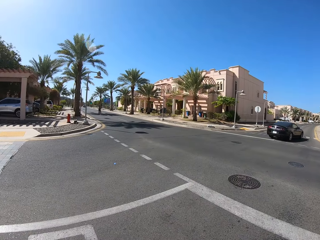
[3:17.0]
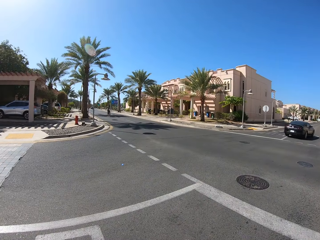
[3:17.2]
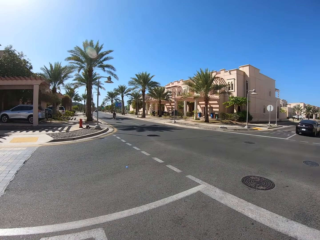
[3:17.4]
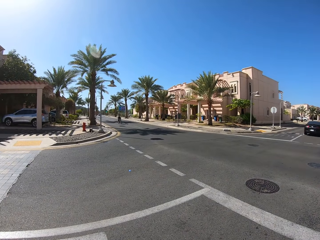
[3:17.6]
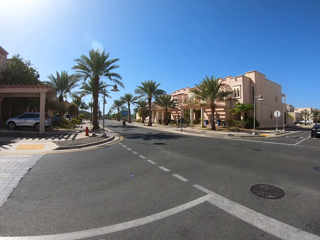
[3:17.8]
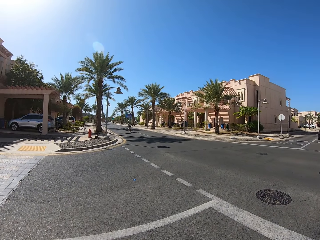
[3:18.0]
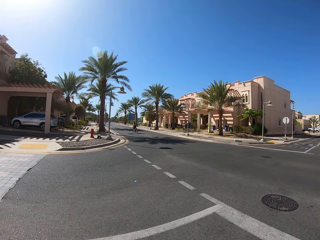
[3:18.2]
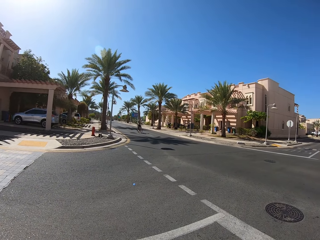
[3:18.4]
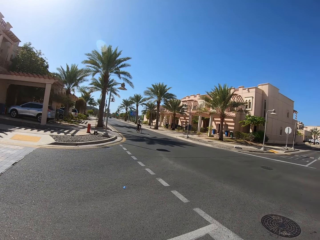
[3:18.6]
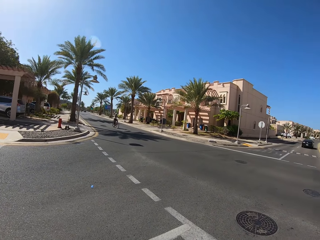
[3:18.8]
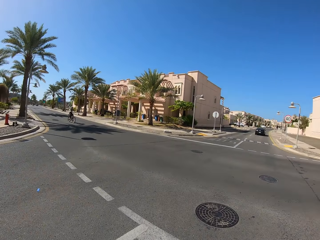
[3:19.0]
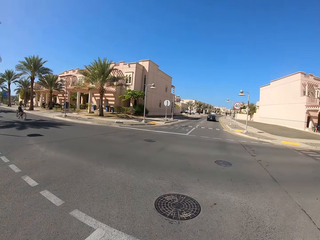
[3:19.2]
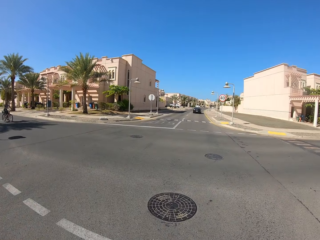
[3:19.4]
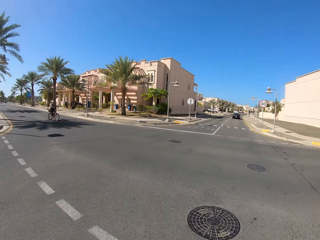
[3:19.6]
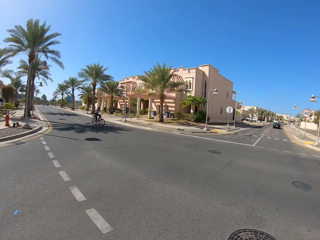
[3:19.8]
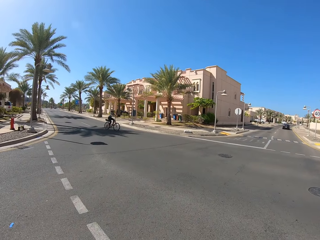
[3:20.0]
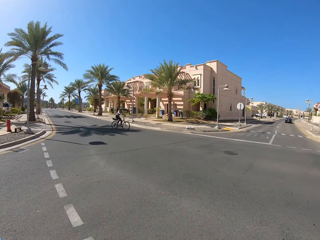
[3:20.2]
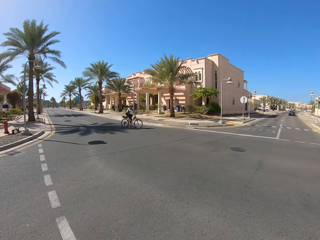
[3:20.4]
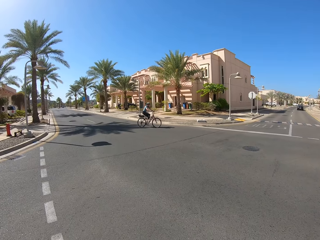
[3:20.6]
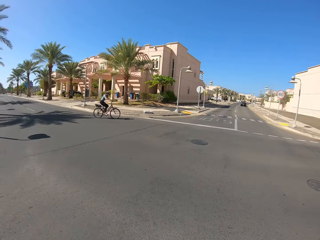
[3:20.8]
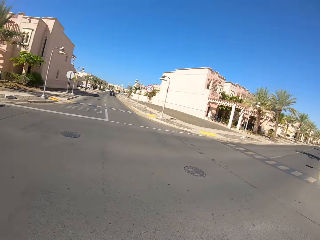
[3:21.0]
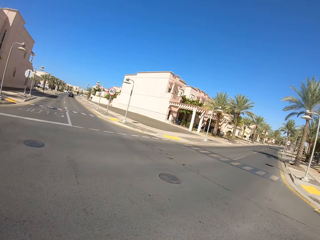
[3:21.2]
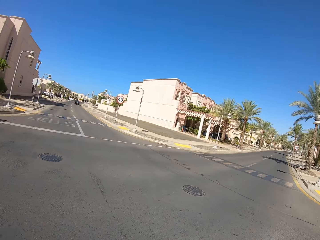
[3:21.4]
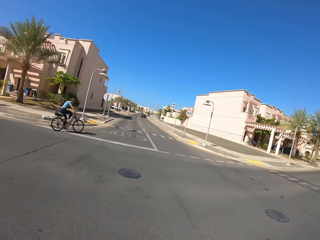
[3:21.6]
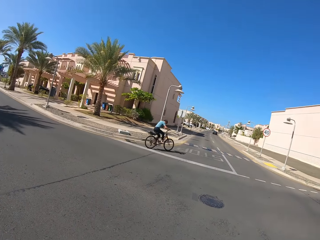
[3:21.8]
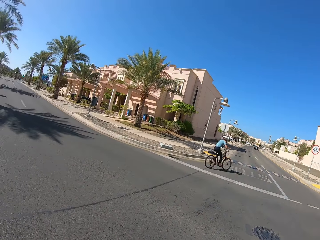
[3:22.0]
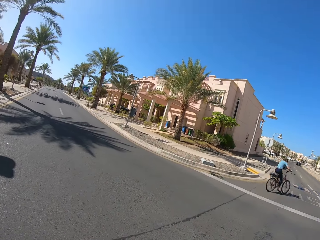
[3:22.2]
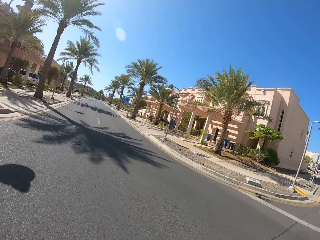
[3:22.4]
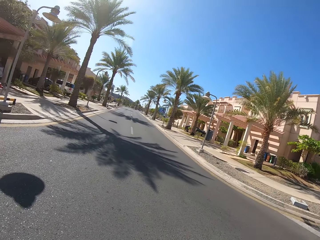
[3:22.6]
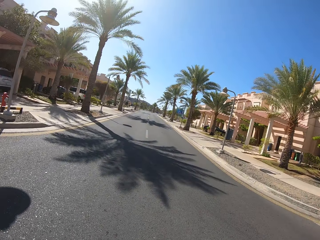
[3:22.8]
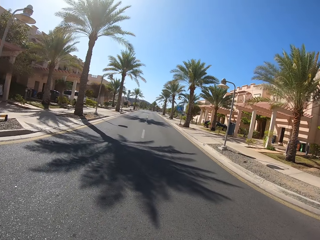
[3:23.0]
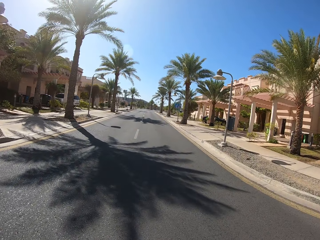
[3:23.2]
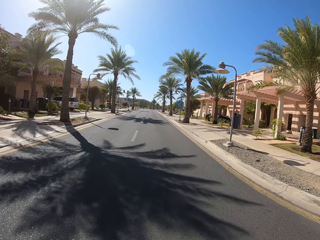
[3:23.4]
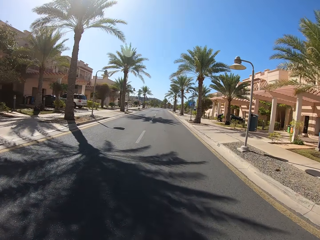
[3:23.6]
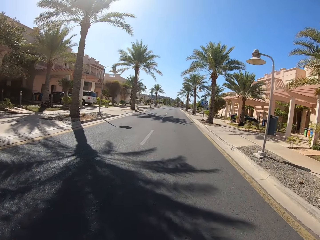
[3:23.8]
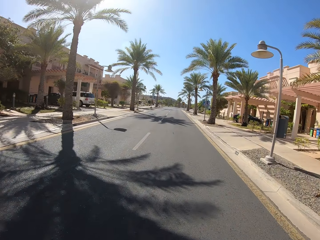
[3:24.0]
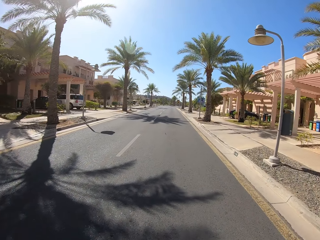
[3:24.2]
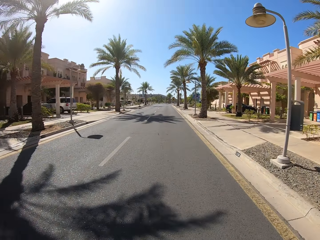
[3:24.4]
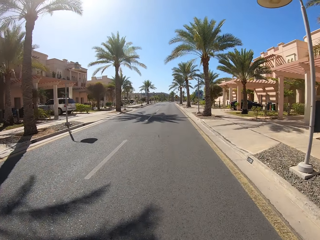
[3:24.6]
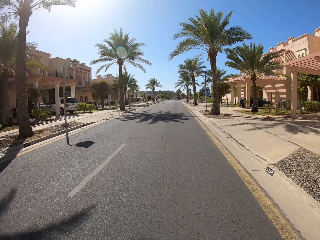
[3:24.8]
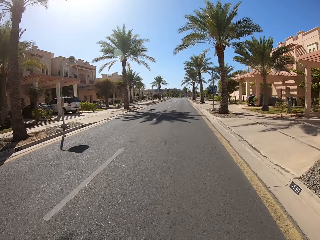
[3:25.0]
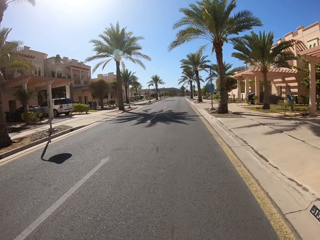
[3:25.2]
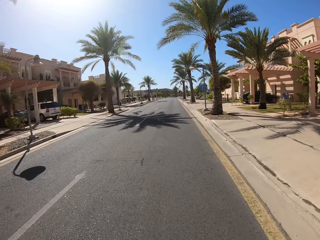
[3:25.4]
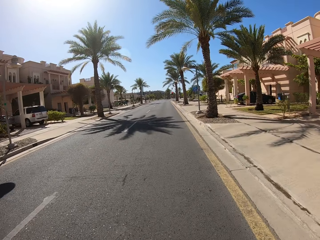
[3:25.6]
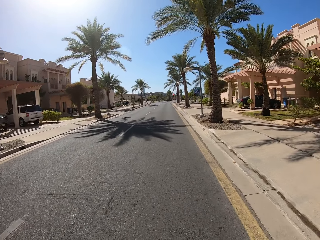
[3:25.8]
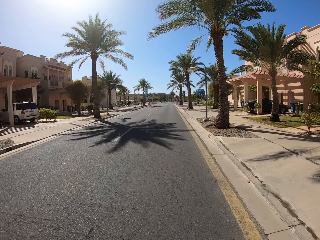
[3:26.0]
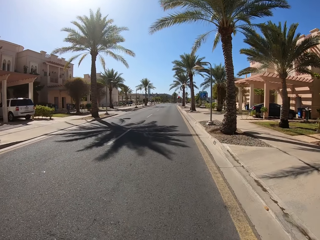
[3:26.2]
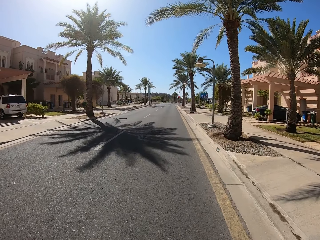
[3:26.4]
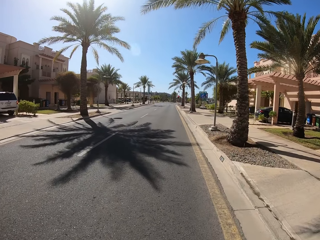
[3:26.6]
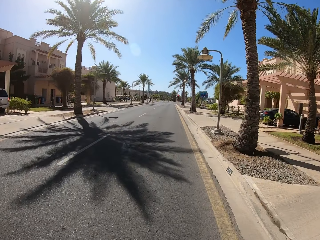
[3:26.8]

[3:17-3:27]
The camera wearer cycles the bicycle on the road.

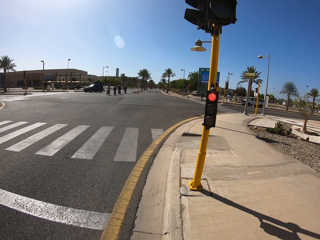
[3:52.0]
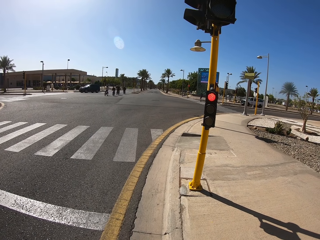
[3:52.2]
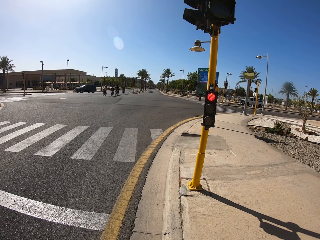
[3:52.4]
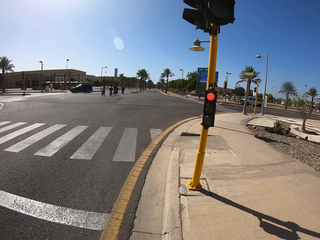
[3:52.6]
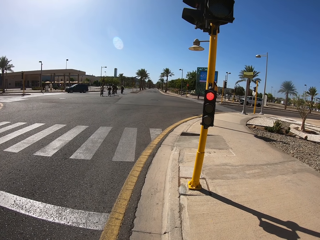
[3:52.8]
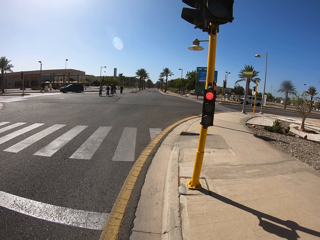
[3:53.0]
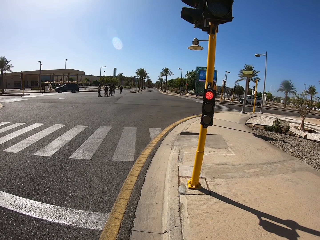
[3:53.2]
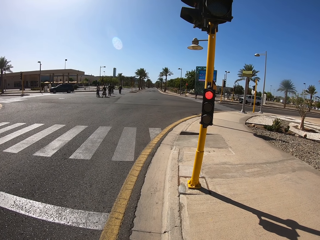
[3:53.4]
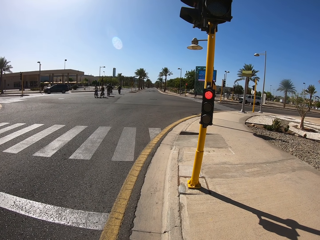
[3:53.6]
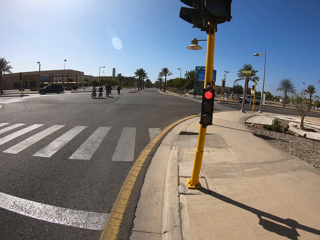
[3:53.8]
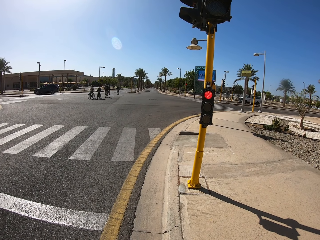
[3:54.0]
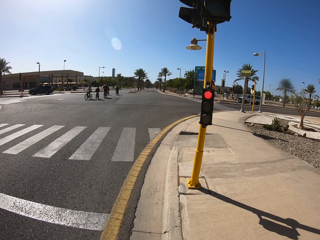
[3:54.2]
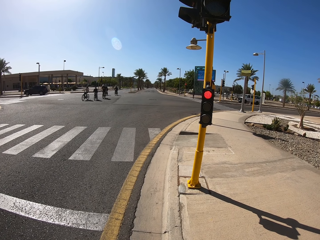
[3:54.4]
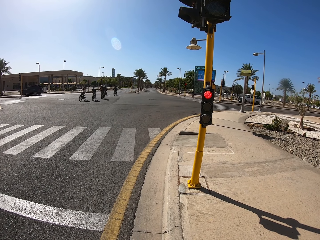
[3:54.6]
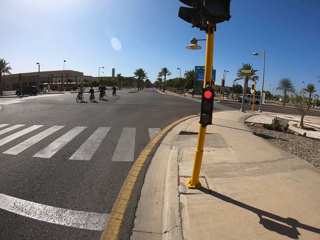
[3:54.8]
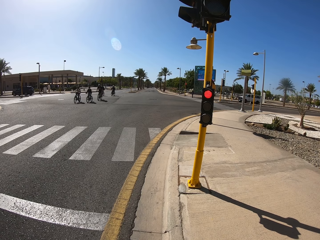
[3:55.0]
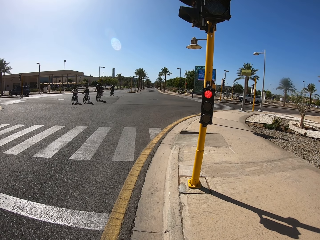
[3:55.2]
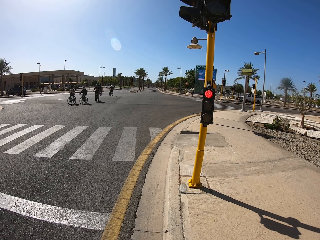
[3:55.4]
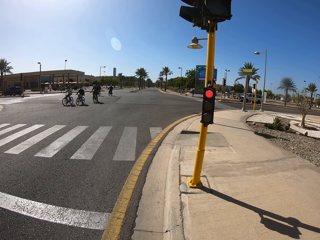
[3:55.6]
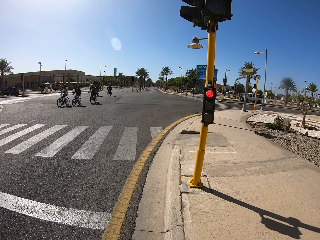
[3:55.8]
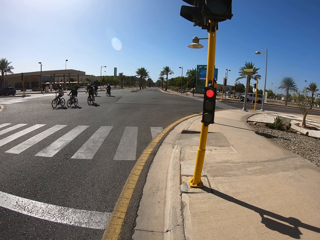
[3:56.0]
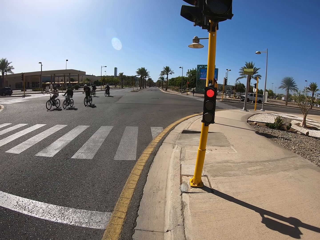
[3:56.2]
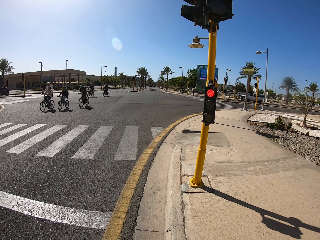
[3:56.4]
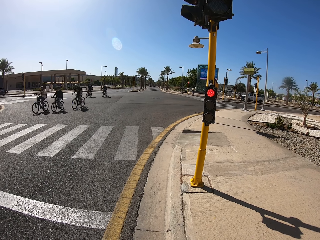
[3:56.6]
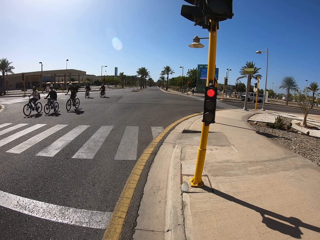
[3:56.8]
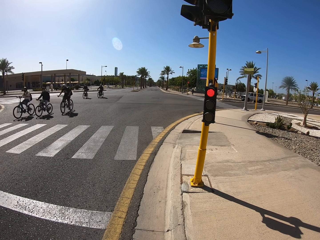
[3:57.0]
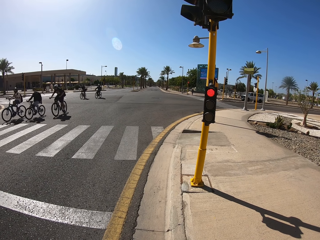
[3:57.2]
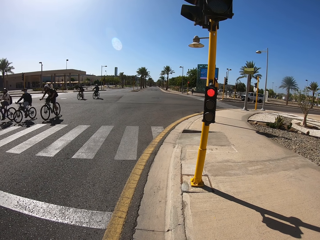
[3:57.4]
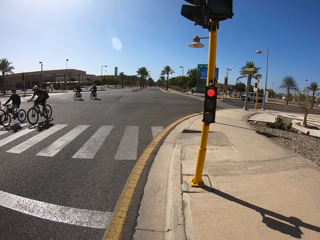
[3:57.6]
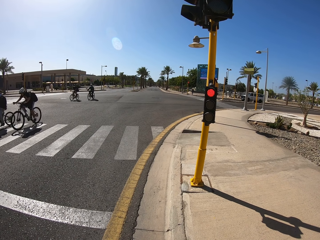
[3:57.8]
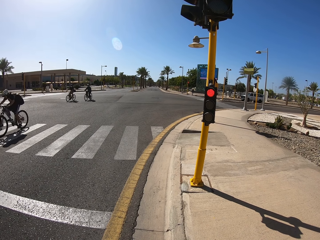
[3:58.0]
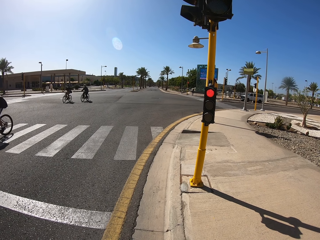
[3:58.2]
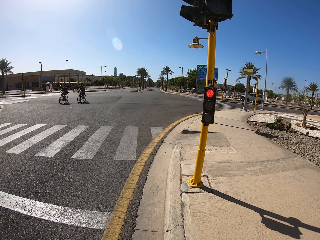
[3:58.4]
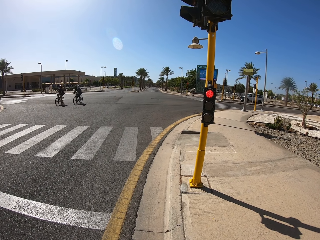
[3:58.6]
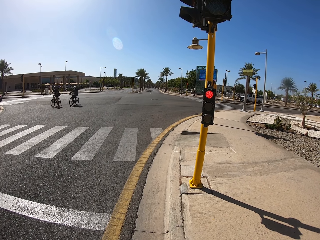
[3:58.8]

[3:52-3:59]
The camera wearer stops on the road.

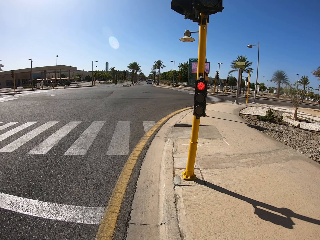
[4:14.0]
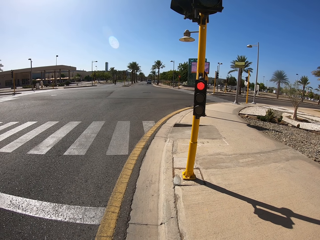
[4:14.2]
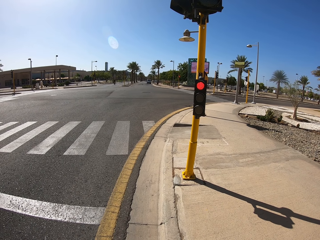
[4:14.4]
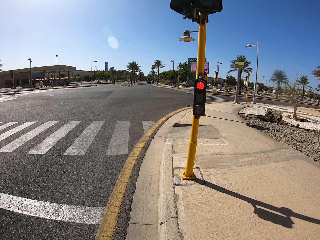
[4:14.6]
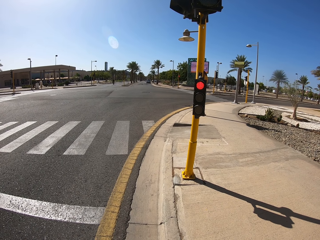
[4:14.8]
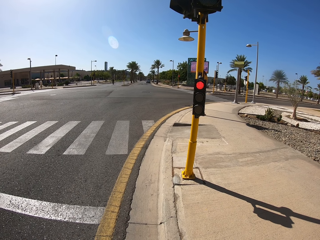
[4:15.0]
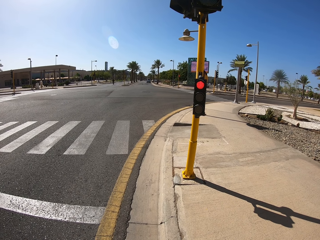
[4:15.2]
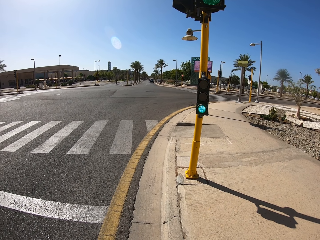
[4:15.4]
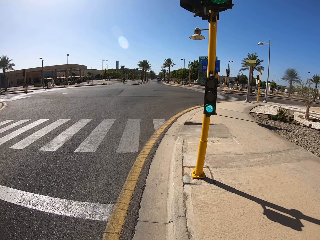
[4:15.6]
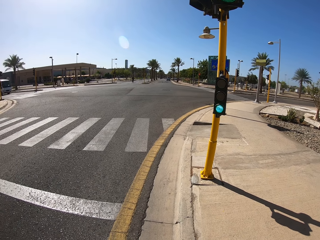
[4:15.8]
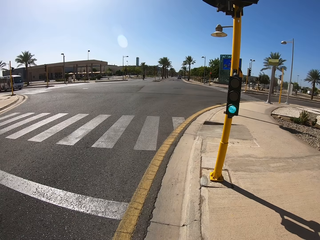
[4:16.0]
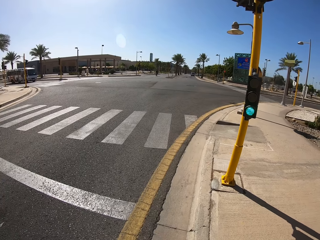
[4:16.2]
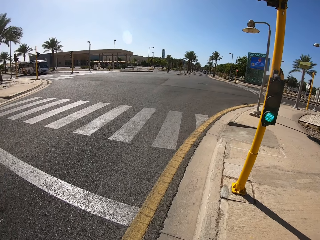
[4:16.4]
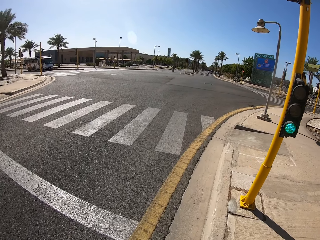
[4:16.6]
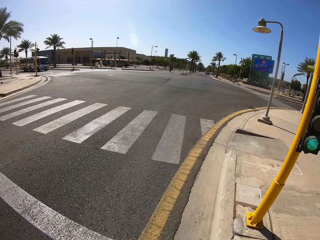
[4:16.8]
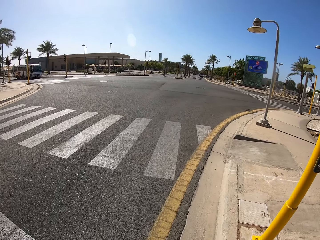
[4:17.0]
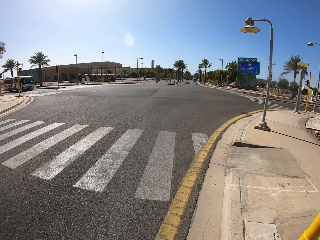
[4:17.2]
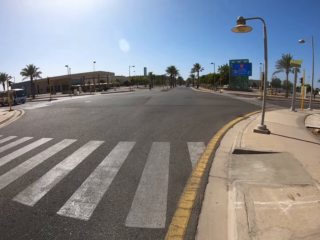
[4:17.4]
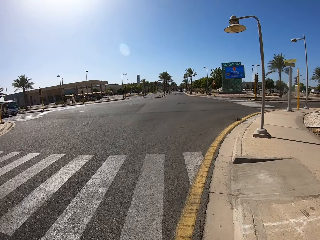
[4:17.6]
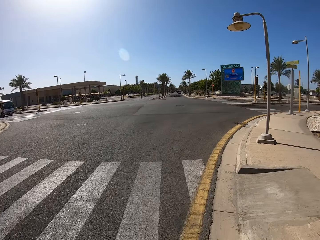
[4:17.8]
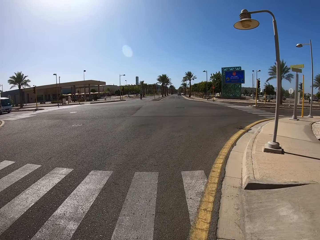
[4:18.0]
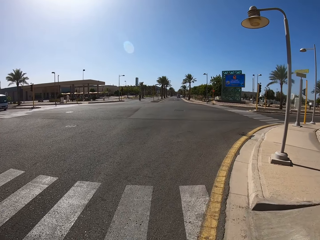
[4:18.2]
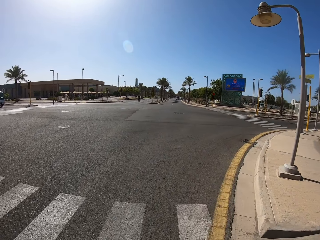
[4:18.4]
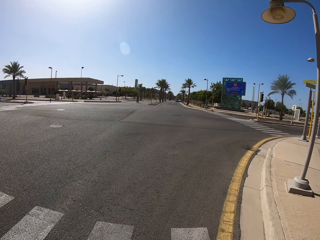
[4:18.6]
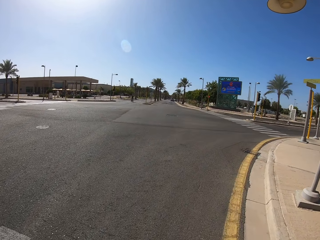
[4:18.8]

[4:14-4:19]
The camera wearer cycles the bike.
